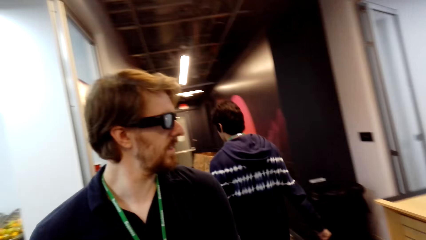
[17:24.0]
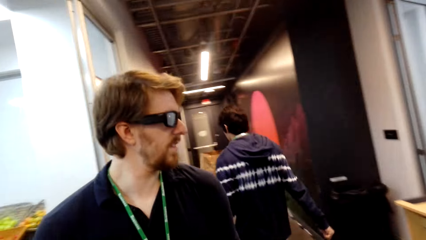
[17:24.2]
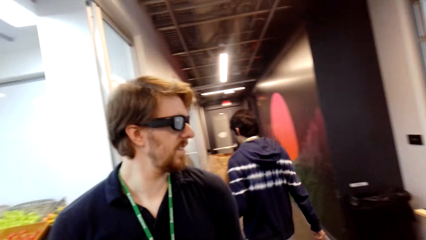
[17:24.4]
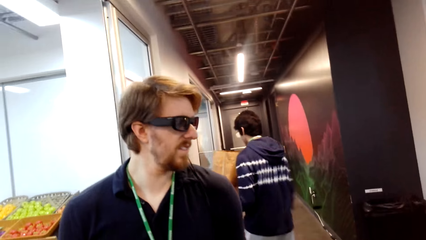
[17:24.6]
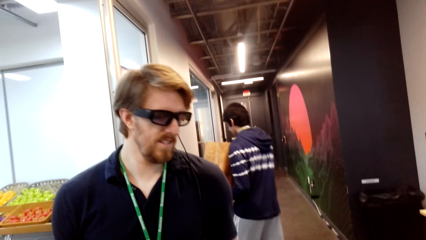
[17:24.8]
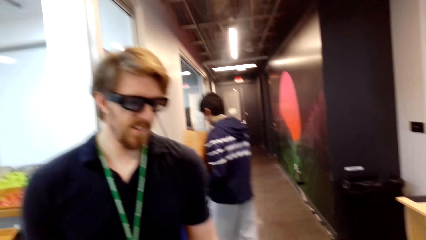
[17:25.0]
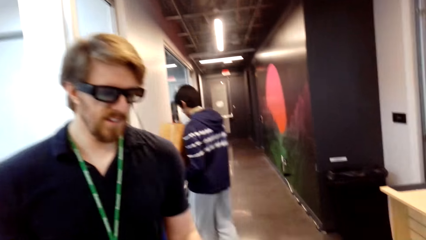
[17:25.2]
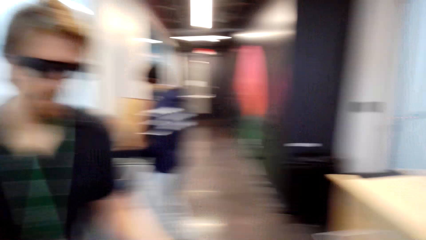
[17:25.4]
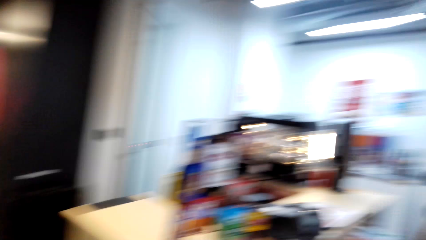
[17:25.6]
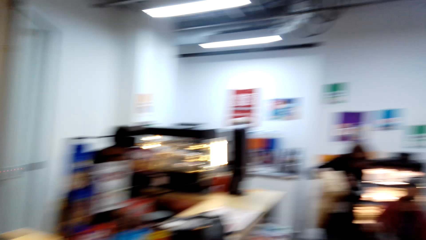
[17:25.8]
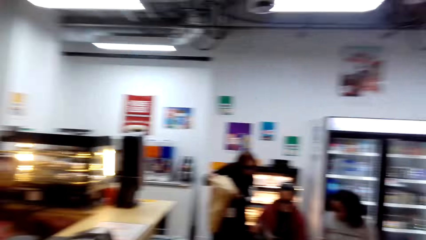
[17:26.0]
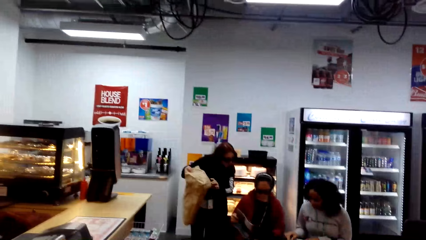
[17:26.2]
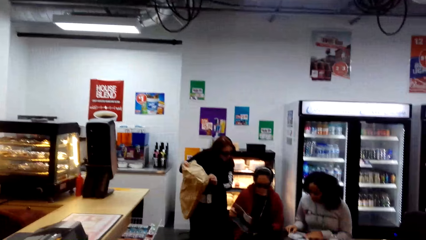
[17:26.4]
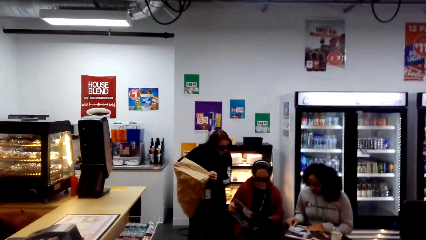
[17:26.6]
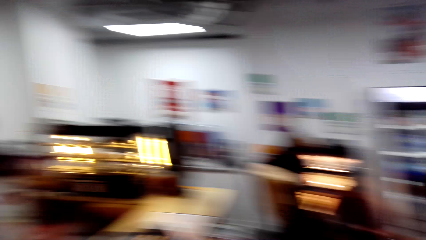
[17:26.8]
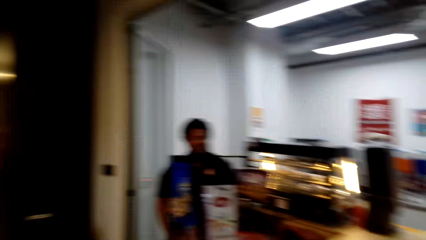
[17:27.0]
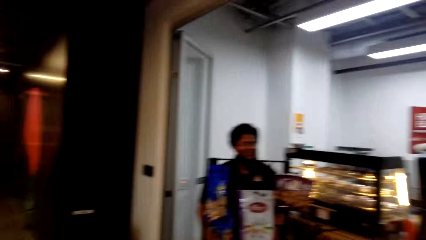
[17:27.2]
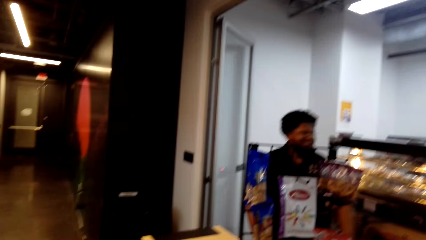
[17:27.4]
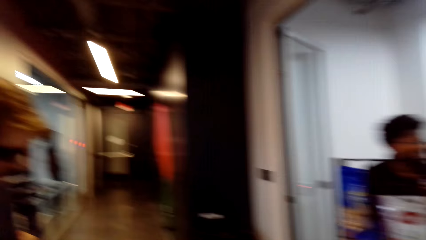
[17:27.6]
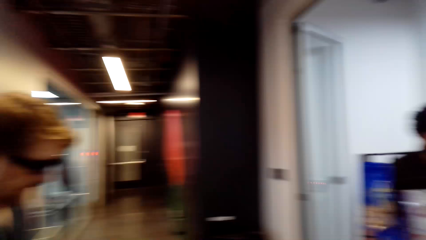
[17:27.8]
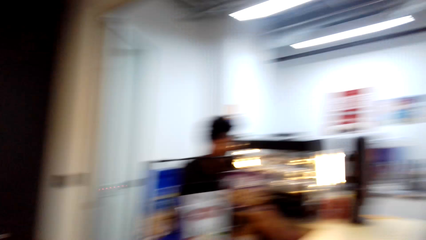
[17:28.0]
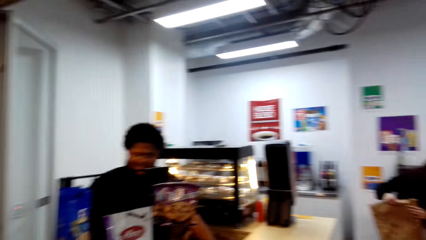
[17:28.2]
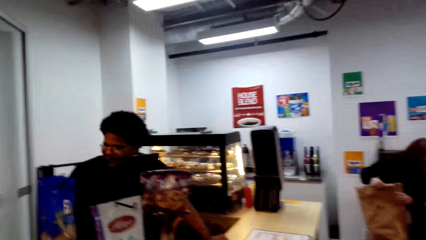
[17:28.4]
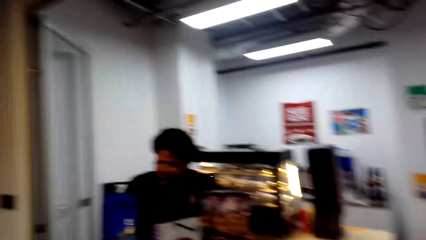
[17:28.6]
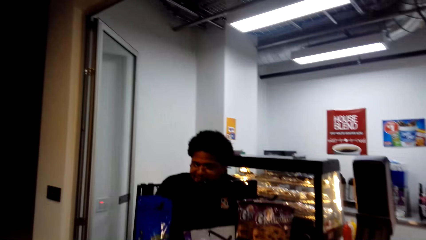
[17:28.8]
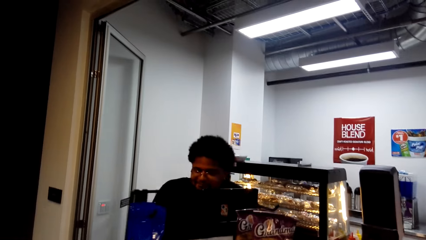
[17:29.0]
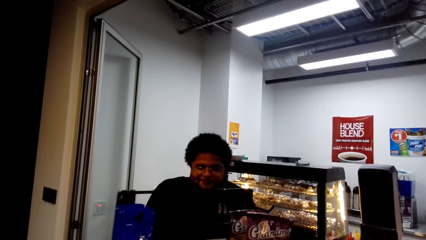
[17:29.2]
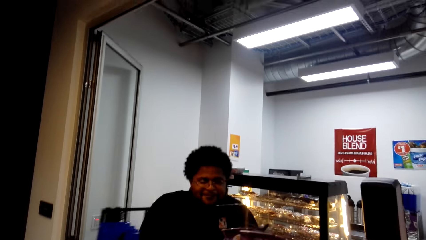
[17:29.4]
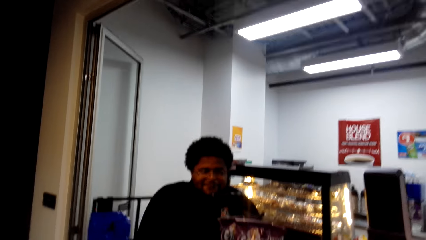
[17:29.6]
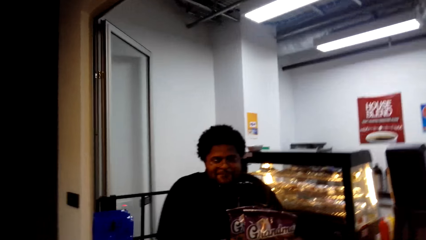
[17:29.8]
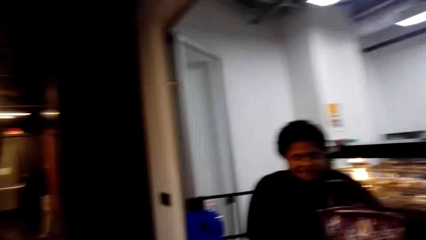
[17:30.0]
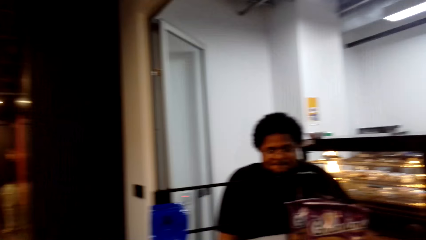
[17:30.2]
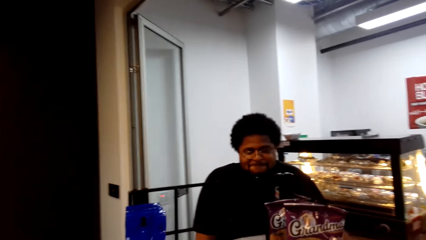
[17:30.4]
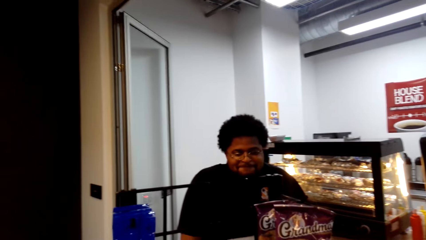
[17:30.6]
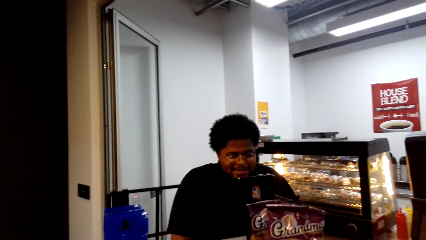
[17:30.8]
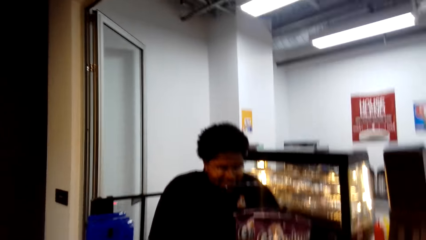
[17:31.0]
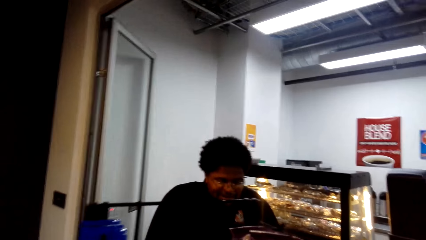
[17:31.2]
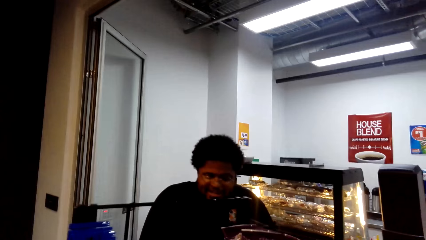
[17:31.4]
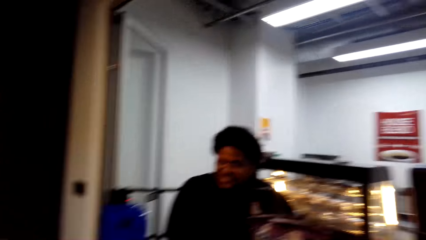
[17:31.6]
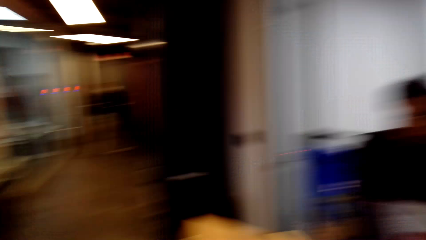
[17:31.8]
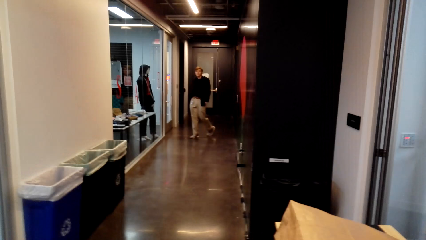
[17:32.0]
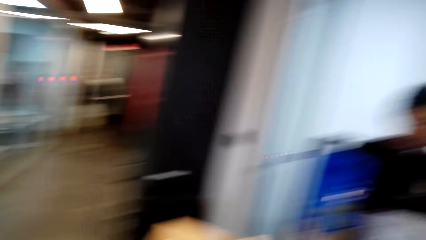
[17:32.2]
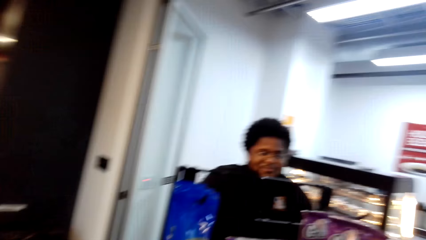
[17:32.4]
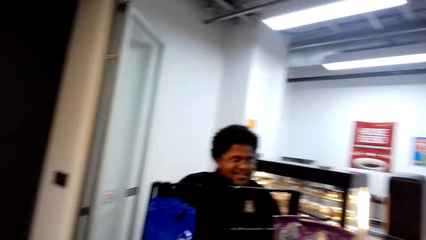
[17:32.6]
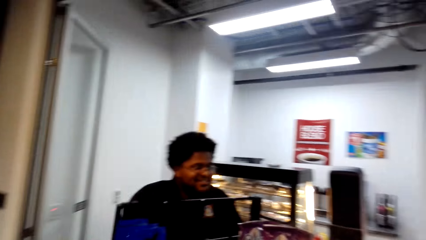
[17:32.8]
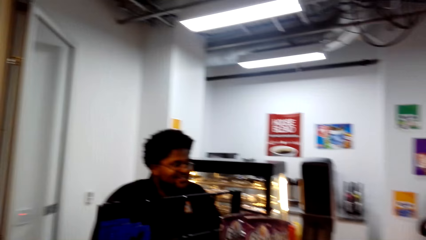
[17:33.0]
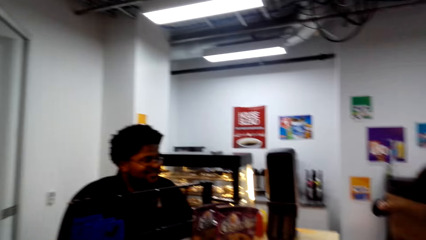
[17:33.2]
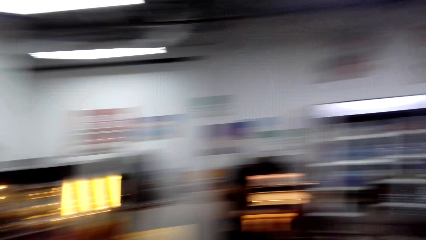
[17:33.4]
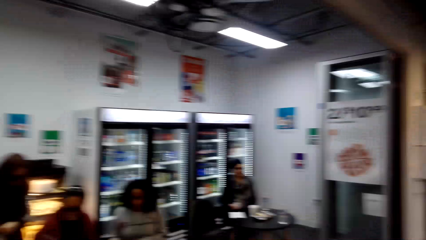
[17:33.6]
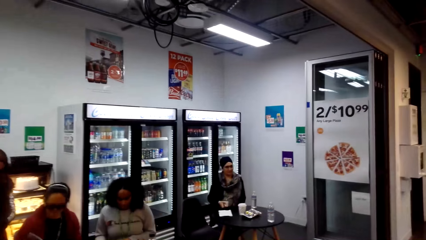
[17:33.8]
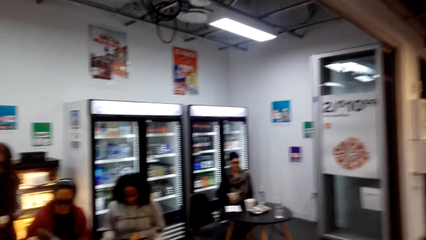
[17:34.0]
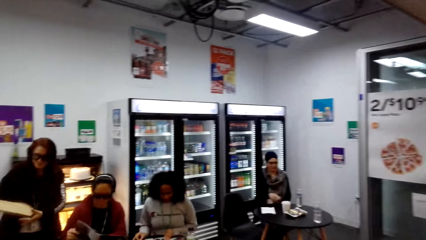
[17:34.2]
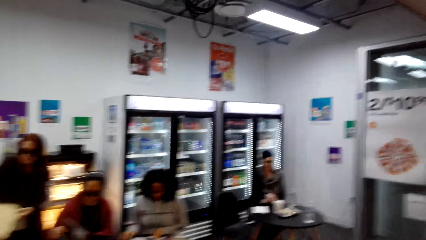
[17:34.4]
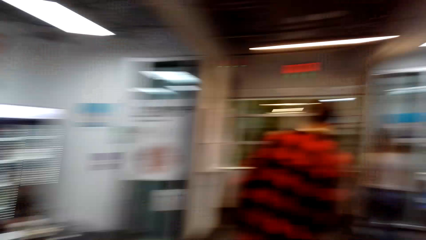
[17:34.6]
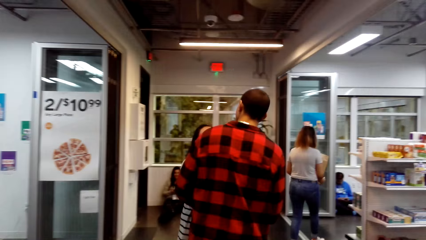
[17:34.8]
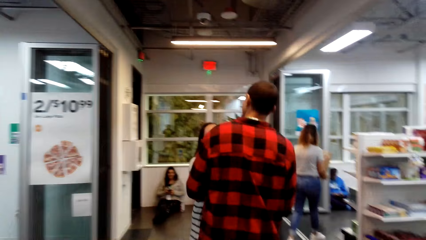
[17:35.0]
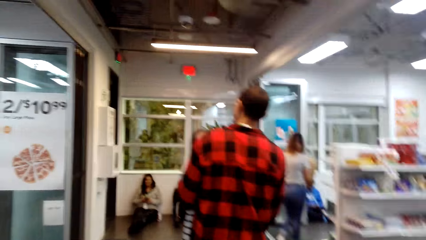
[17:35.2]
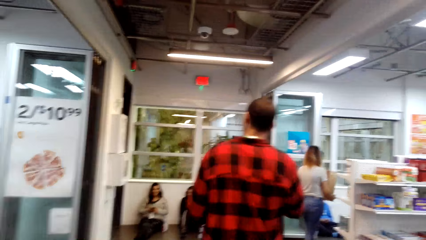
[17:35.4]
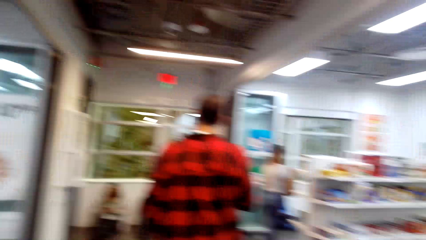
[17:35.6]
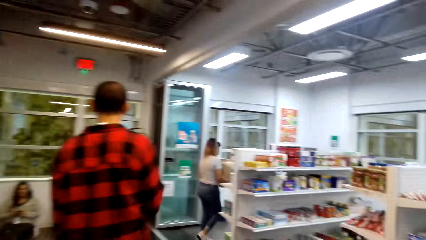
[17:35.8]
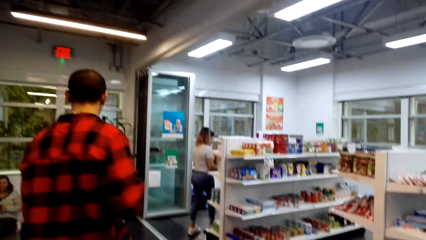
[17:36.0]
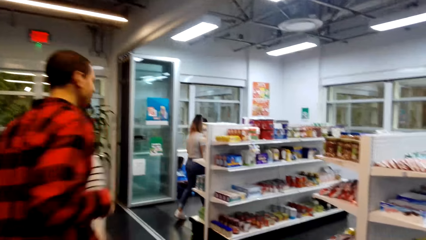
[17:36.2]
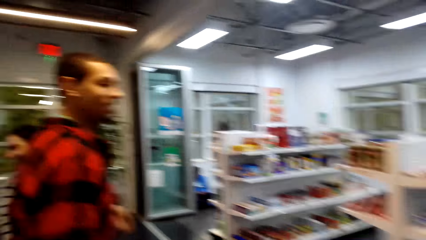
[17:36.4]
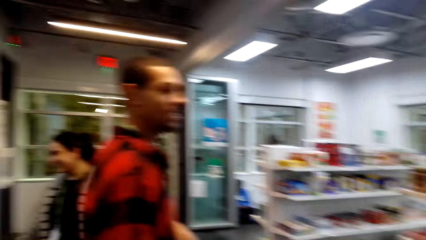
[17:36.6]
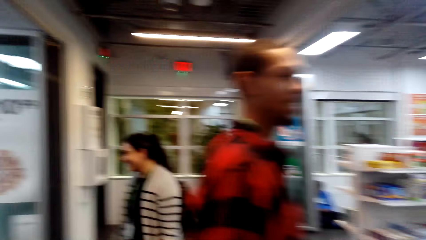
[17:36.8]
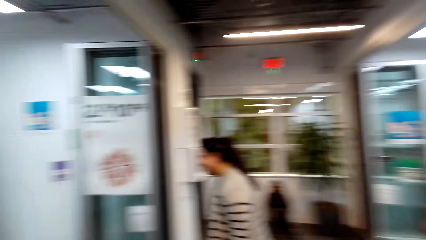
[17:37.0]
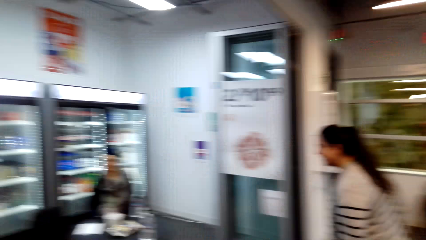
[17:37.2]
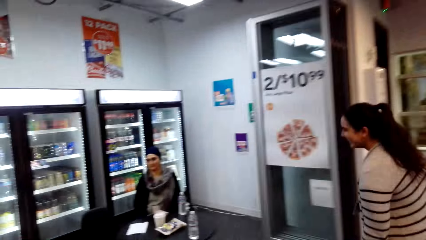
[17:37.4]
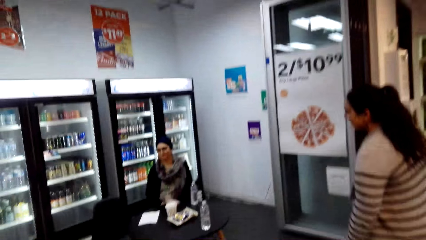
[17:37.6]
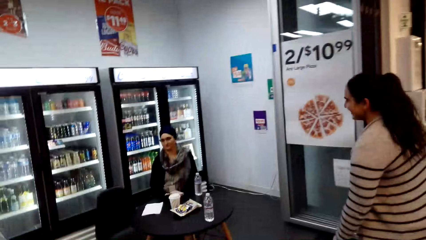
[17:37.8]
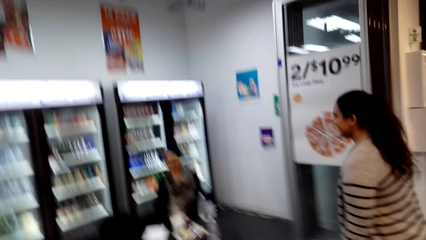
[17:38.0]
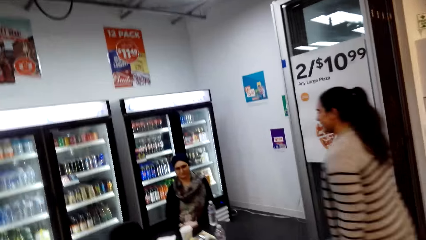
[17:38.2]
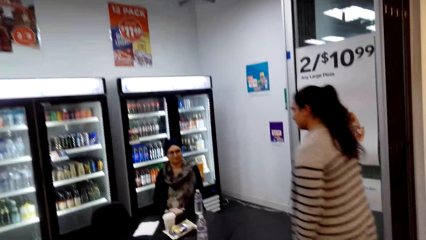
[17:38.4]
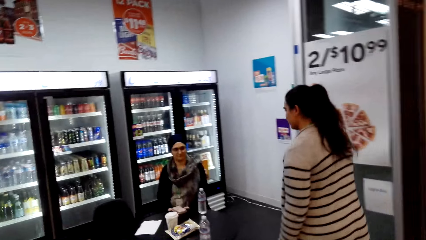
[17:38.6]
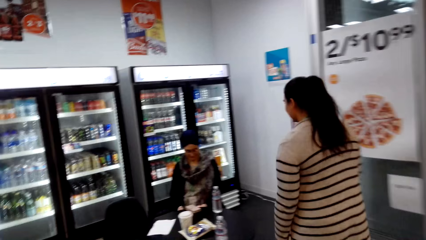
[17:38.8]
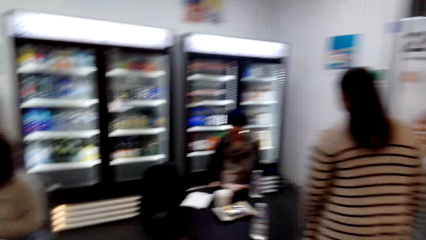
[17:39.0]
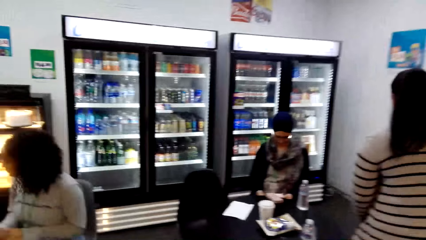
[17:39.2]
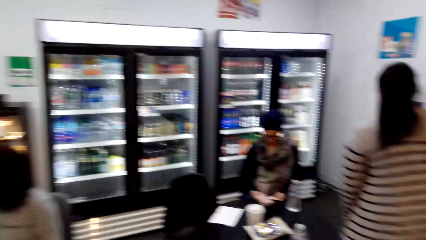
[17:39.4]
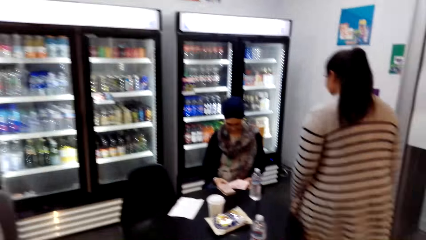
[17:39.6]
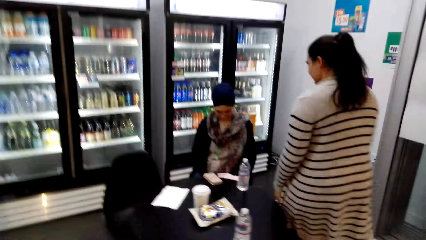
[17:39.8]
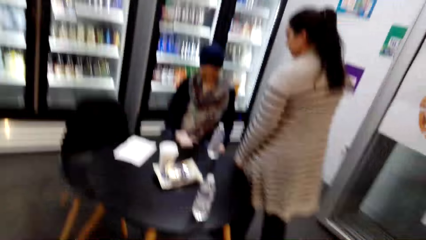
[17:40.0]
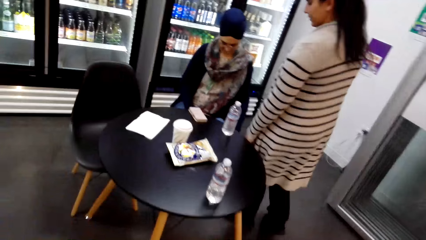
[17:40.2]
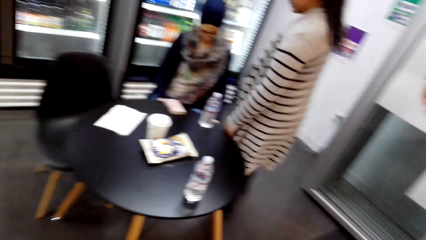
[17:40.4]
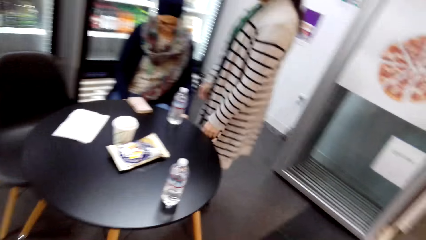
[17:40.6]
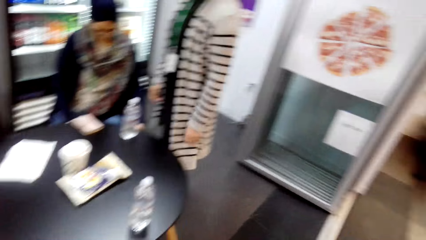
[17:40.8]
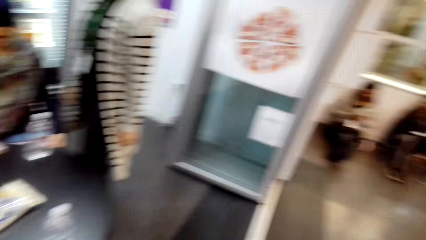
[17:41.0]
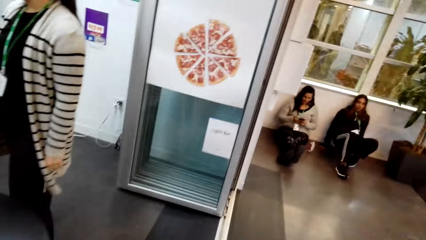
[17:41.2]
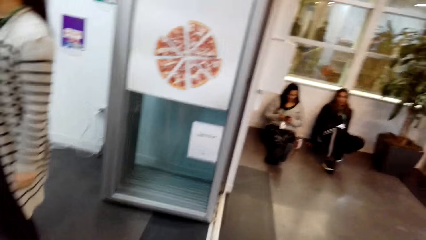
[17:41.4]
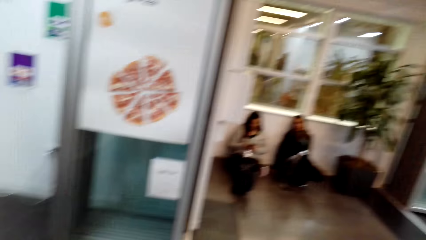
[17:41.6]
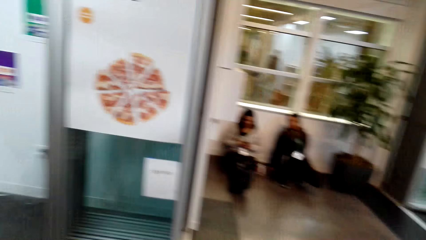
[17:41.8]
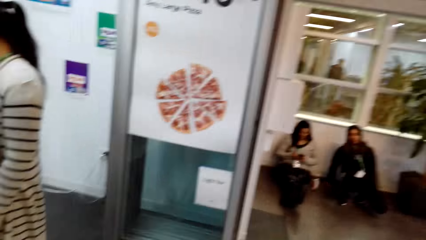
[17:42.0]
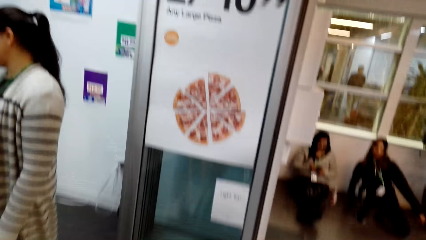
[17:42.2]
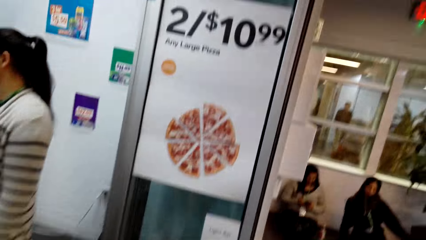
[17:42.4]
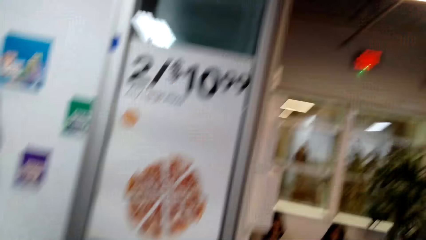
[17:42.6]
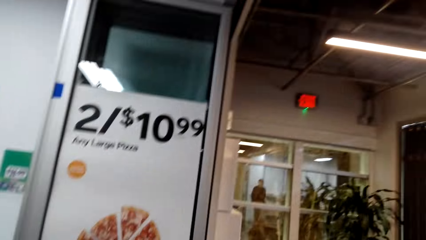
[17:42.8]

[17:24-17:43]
The camera wearer dialogues with a cashier. A lady converses with another lady. The camera wearer walks in the supermarket.
